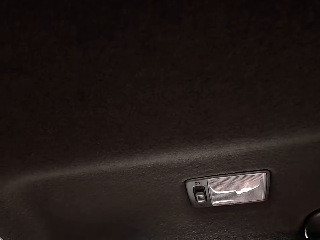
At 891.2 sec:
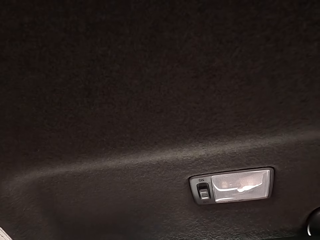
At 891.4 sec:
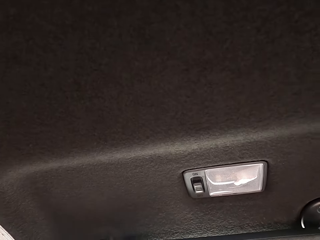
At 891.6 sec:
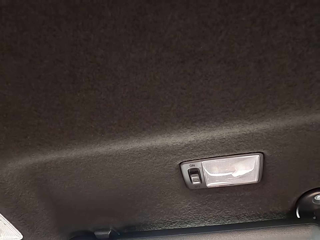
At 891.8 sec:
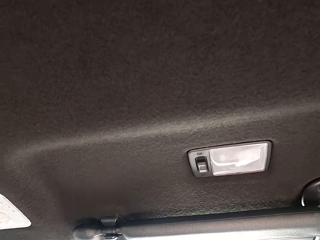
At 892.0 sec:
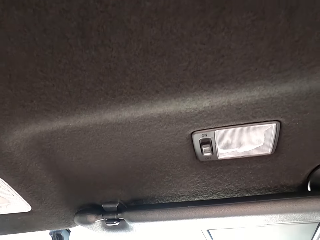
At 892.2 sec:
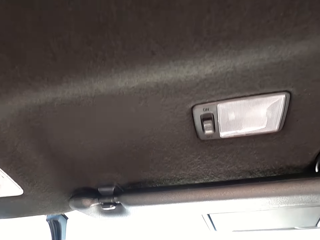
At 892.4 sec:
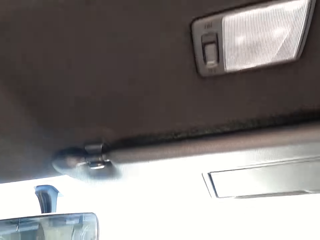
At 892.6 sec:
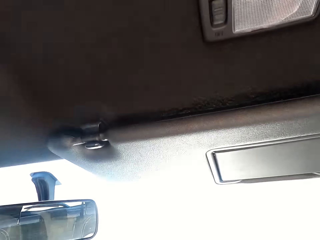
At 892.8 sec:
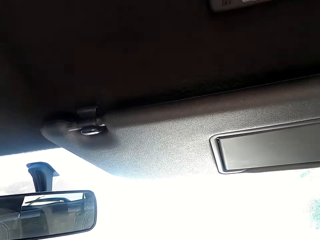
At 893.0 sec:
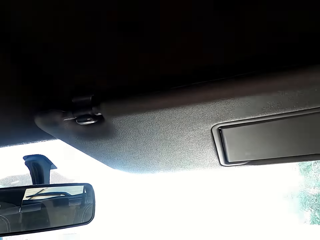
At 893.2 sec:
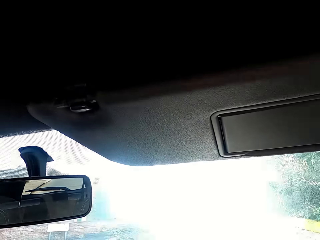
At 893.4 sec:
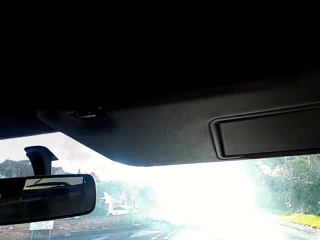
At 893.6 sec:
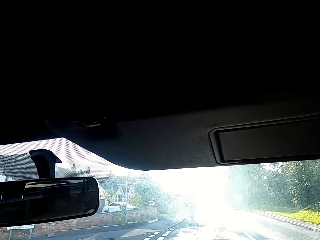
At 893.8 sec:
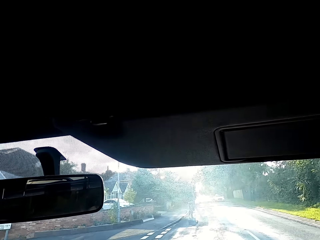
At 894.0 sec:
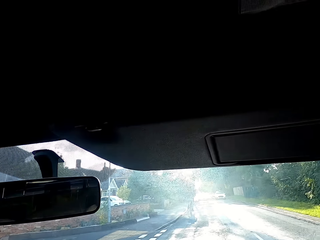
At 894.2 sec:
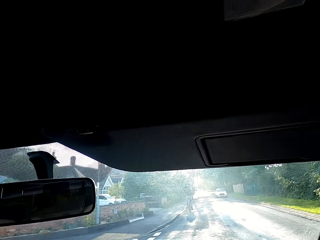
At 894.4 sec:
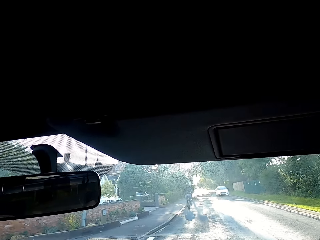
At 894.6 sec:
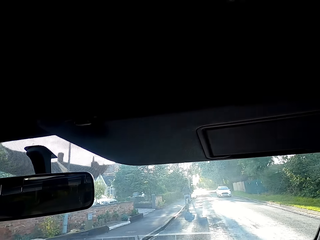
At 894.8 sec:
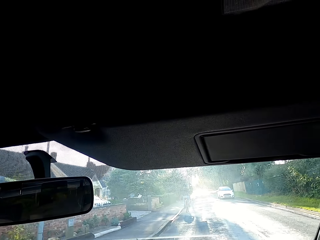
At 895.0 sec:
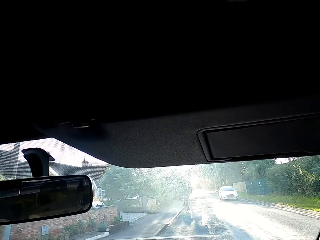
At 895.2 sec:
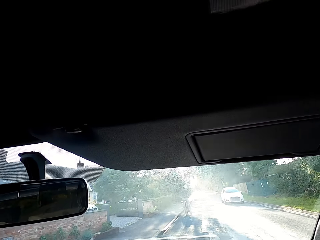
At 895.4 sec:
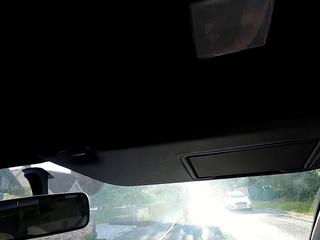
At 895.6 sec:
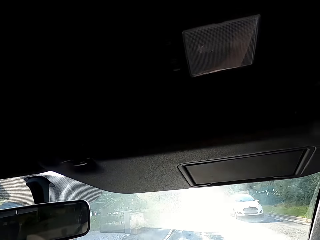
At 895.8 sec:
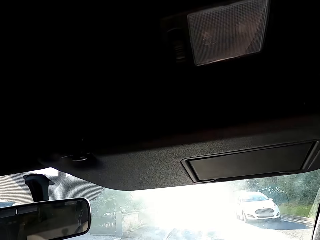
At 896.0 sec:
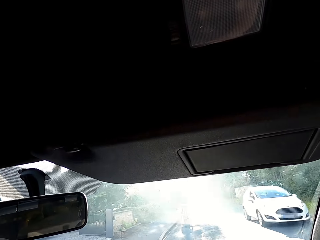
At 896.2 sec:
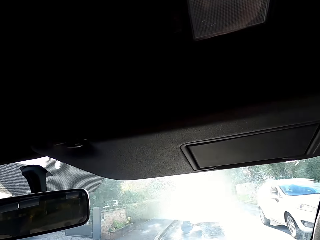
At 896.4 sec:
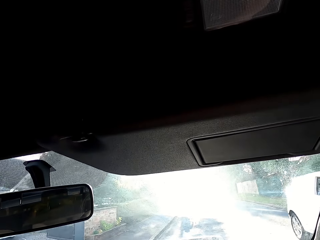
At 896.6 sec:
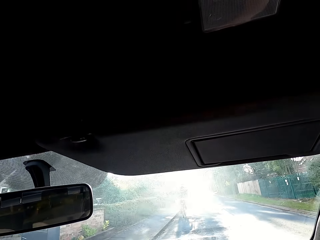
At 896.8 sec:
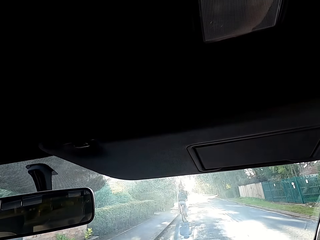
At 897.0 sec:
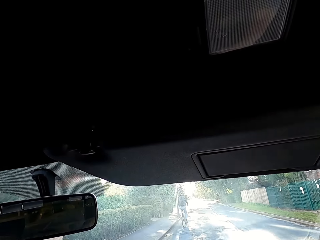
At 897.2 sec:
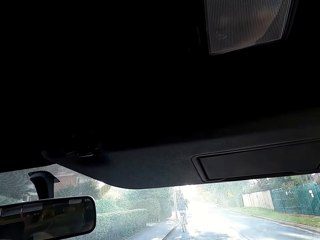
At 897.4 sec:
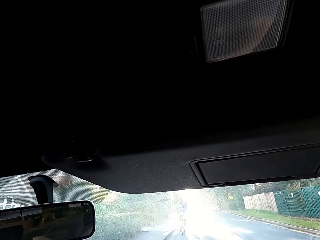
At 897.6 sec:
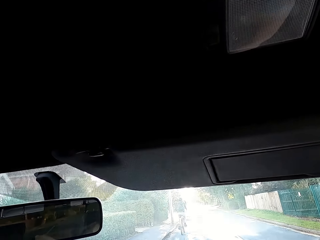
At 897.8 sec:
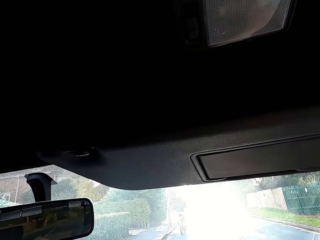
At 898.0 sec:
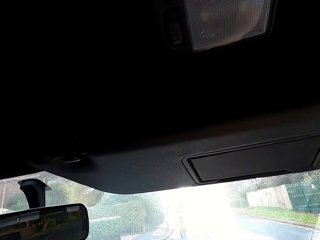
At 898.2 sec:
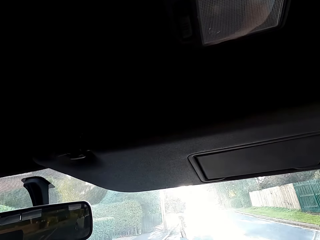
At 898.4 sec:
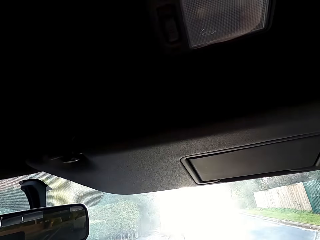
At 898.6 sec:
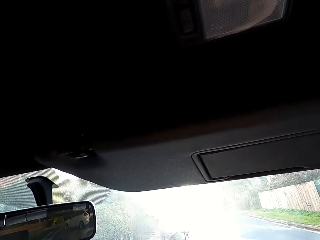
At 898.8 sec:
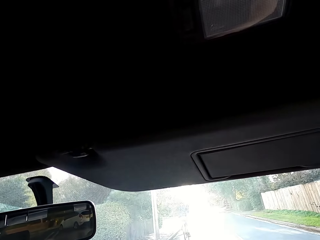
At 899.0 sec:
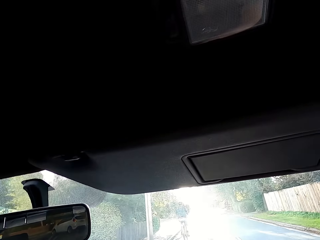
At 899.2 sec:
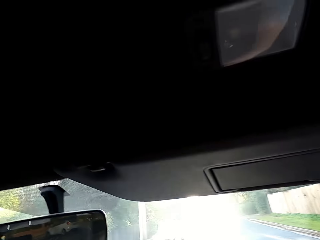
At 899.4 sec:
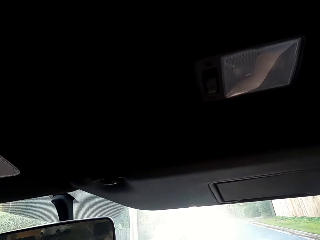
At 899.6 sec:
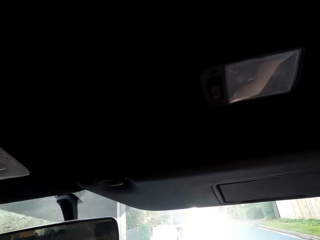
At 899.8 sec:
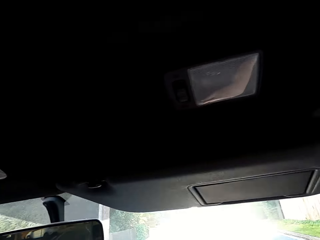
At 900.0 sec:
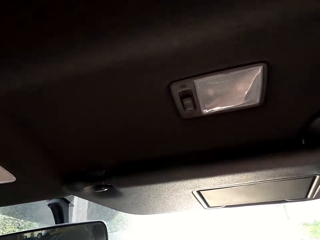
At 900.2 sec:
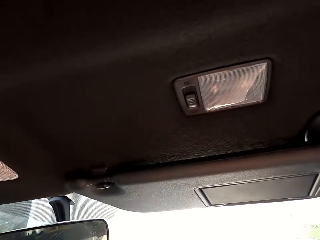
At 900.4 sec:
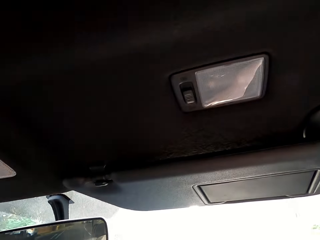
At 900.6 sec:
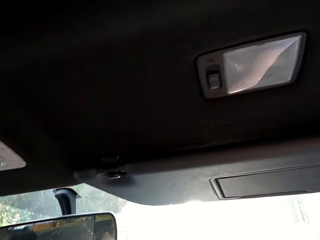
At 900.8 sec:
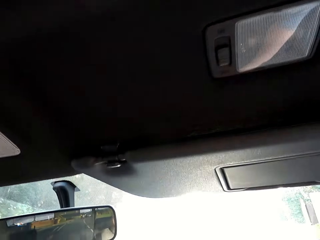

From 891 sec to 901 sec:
A white car drives past the camera wearer.

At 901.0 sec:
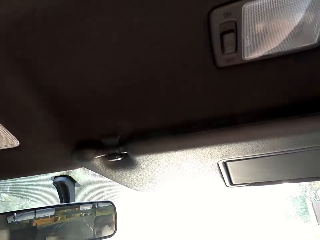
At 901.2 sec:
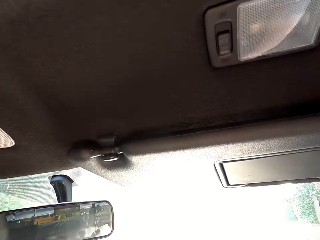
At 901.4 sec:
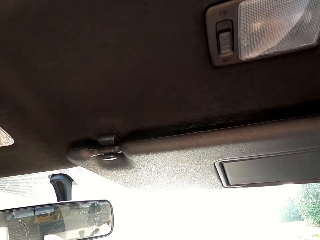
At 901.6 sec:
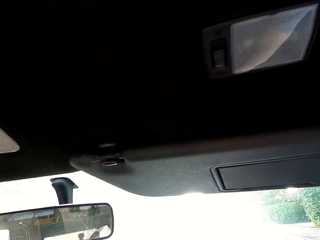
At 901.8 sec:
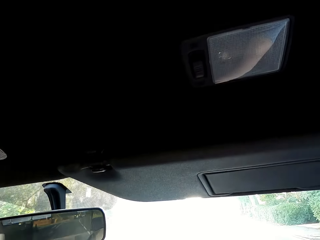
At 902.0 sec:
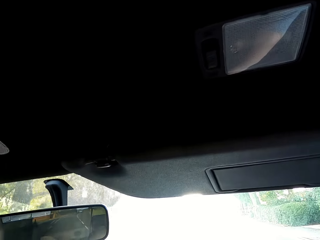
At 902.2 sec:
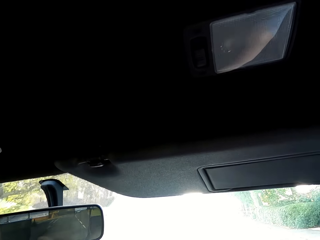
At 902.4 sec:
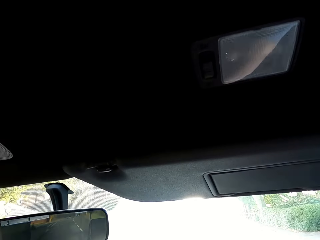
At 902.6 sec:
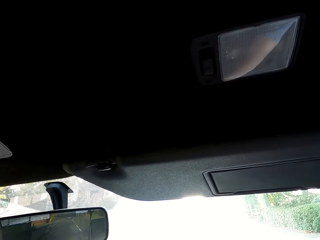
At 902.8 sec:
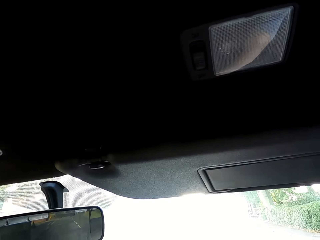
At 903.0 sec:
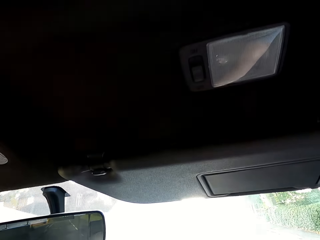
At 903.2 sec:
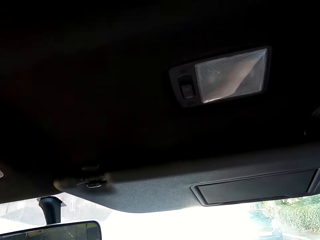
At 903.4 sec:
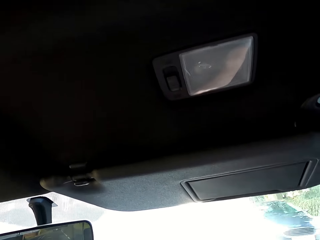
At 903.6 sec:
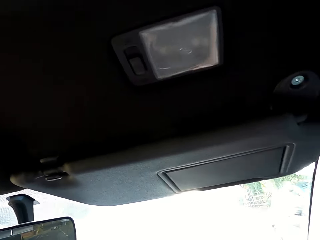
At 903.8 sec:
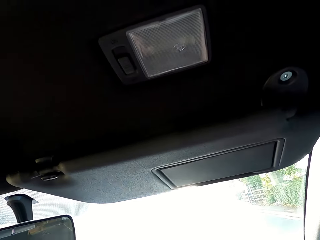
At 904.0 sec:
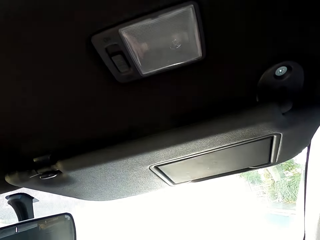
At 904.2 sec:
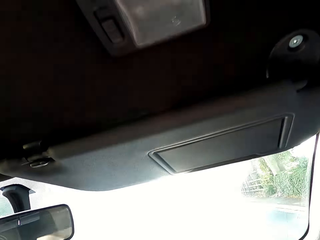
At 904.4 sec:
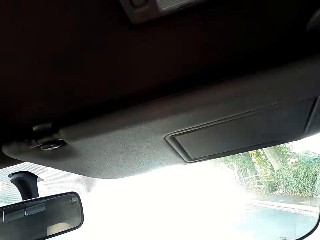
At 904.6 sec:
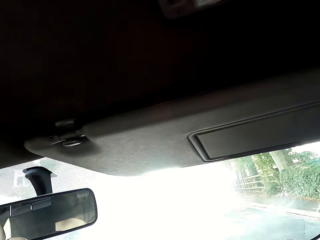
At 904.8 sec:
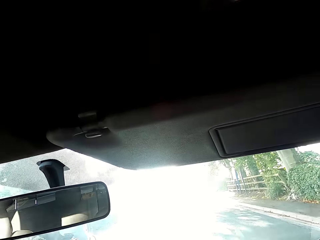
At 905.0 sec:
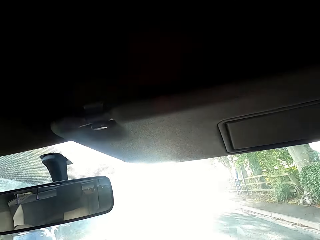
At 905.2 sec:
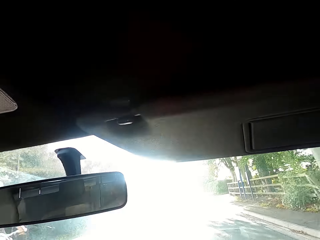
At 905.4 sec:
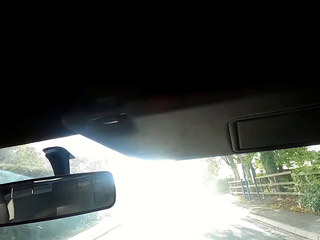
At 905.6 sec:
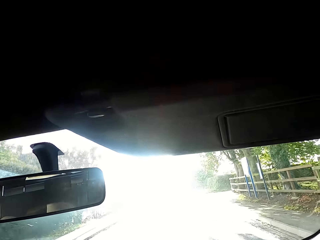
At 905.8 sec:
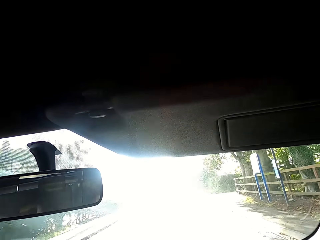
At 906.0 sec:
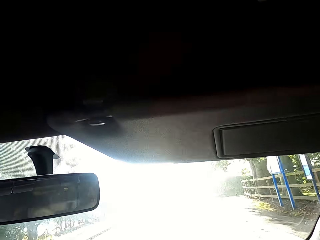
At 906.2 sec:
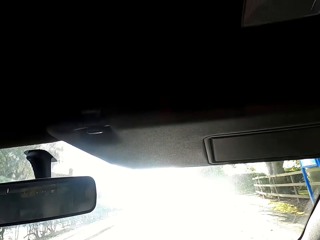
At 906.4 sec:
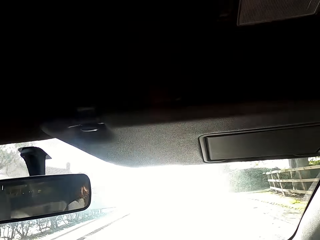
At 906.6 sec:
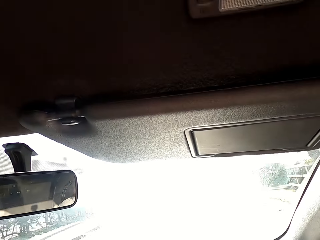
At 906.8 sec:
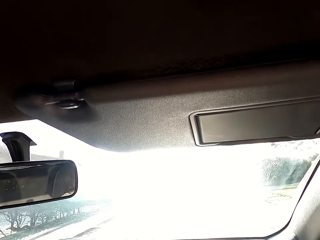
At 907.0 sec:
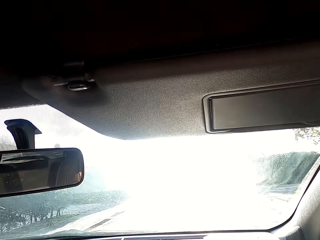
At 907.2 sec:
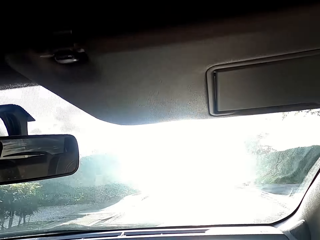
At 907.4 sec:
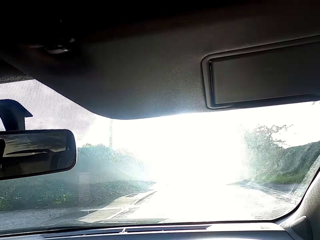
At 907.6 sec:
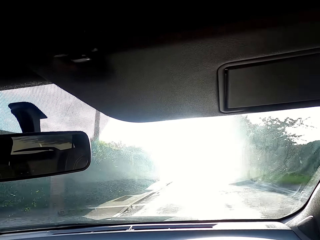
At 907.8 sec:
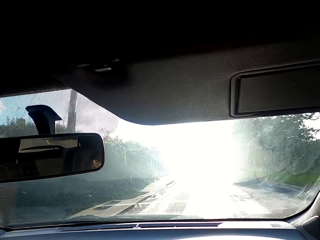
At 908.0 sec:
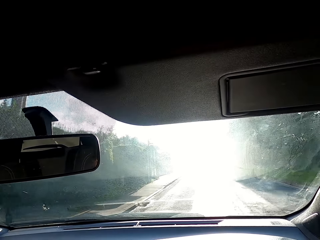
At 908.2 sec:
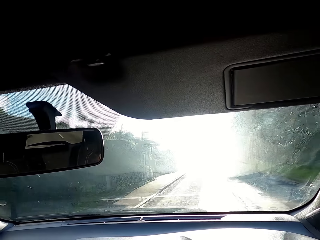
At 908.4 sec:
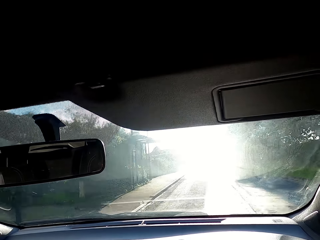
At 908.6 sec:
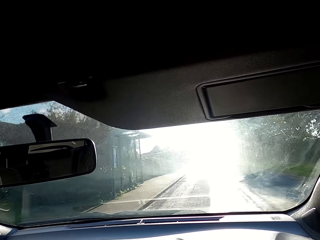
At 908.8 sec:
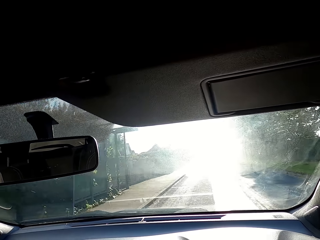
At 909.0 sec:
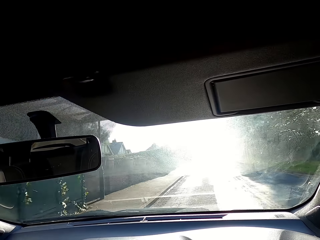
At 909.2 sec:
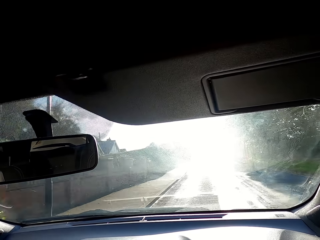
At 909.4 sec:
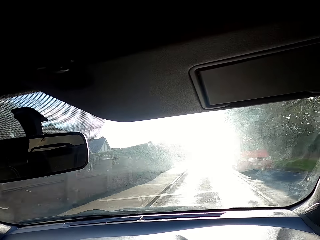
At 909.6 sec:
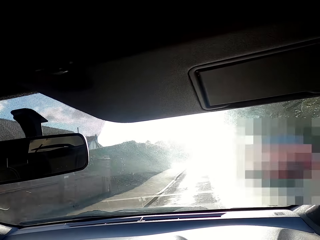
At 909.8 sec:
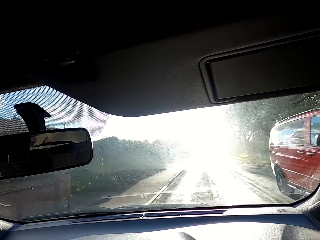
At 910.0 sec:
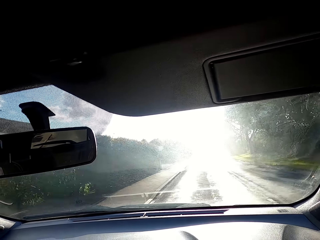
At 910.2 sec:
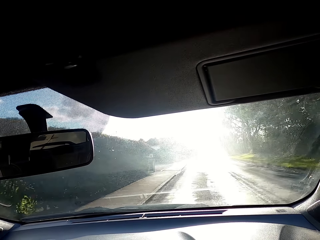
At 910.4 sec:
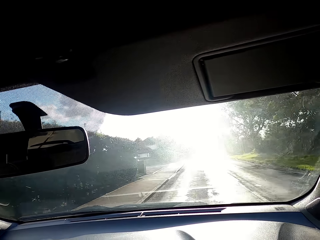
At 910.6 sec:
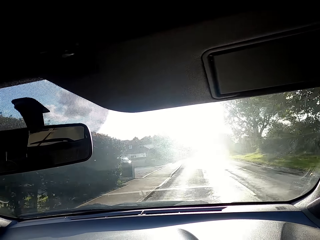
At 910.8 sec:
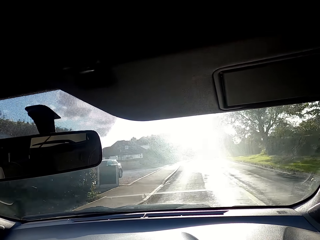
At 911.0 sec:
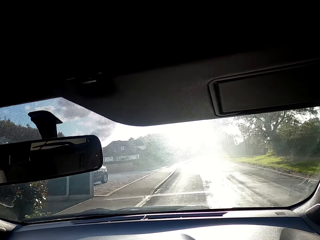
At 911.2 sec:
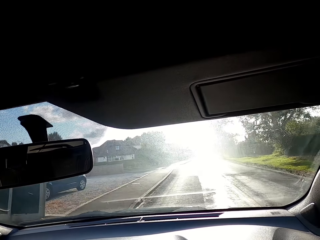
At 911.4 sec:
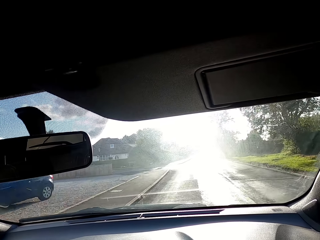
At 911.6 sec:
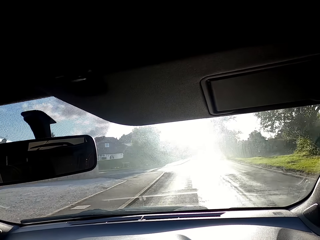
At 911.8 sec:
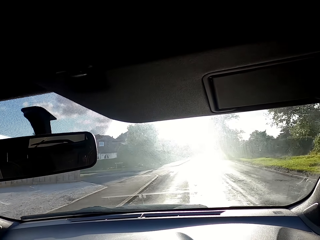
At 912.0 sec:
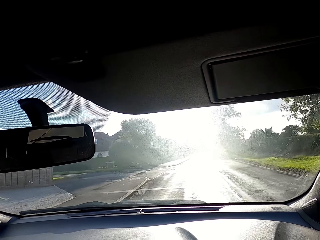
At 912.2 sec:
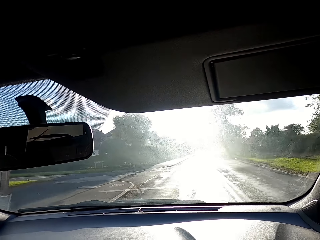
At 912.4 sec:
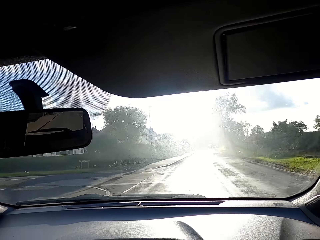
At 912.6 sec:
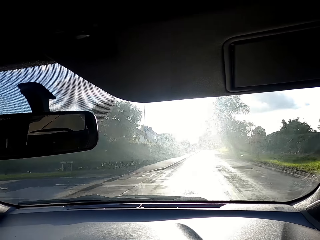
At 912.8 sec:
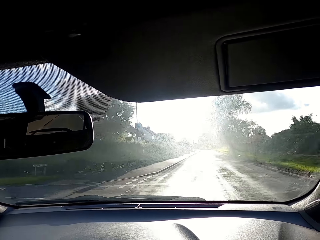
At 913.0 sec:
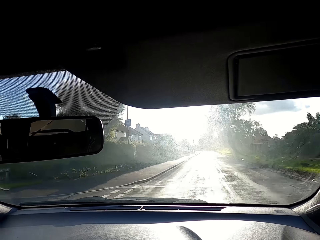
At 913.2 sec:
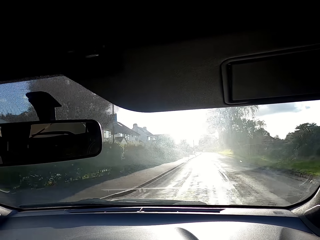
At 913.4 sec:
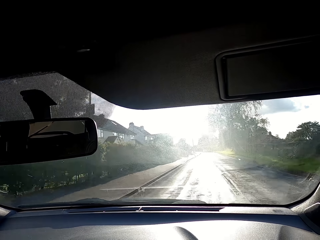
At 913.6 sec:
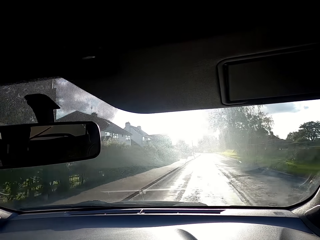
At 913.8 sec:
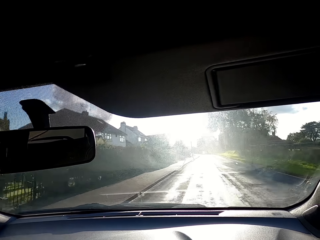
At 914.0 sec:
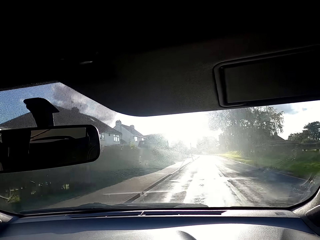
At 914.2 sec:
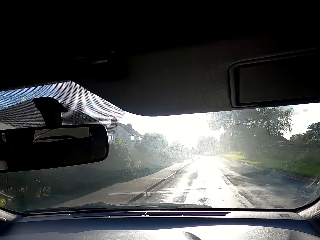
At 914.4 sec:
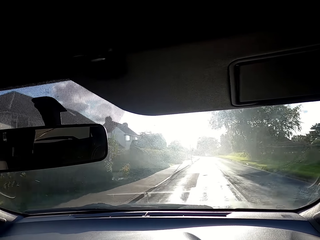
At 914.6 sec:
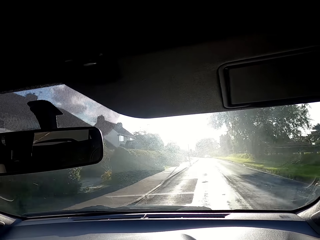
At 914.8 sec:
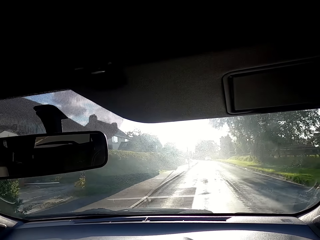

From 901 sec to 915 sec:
A blue car drives past the camera wearer. A red van drives past them.
